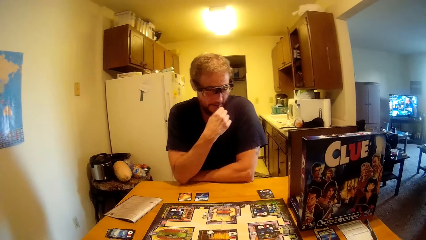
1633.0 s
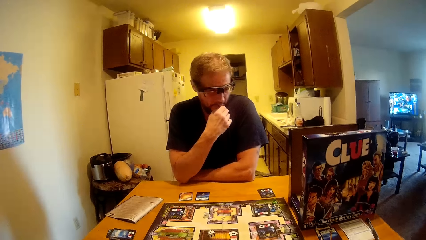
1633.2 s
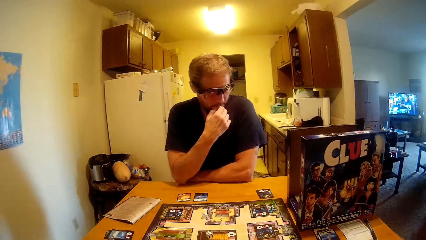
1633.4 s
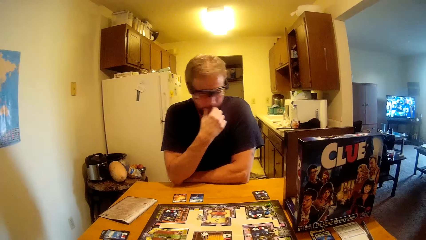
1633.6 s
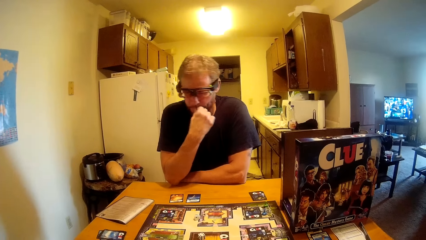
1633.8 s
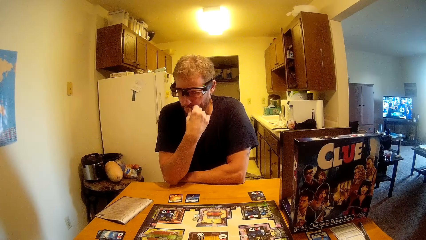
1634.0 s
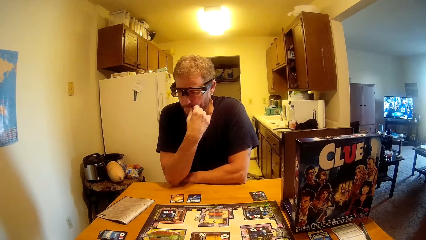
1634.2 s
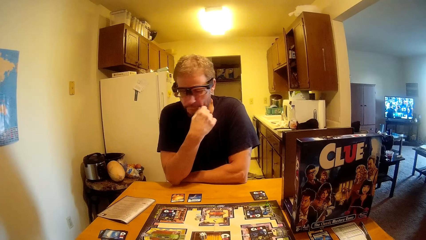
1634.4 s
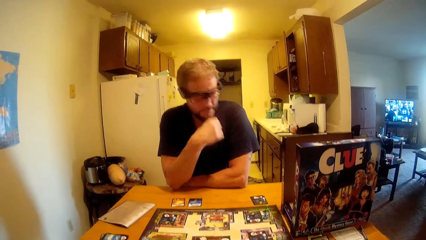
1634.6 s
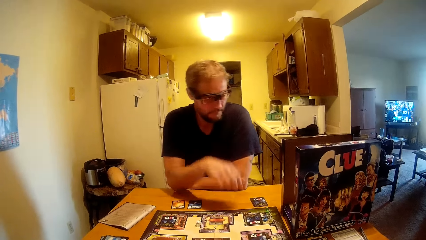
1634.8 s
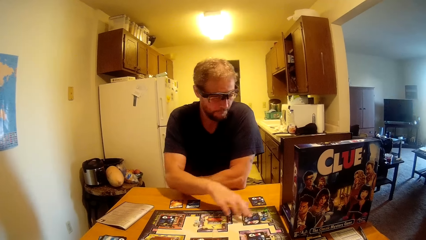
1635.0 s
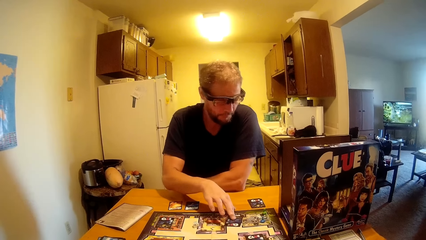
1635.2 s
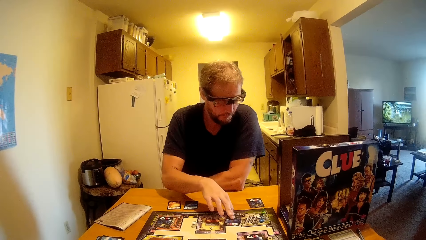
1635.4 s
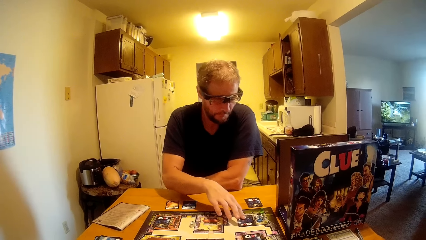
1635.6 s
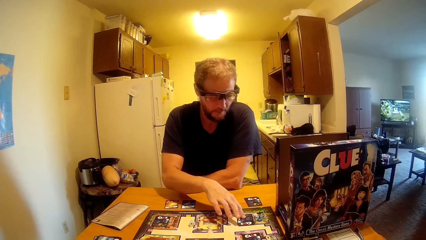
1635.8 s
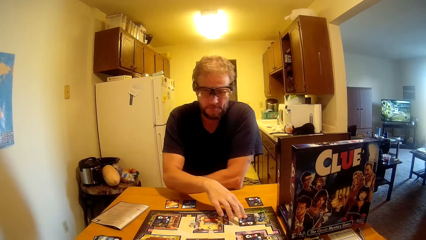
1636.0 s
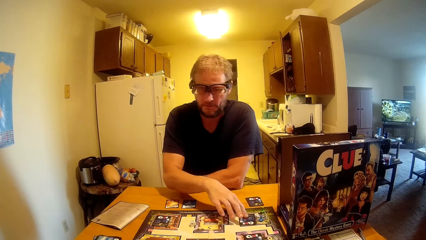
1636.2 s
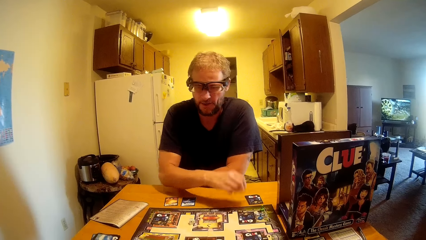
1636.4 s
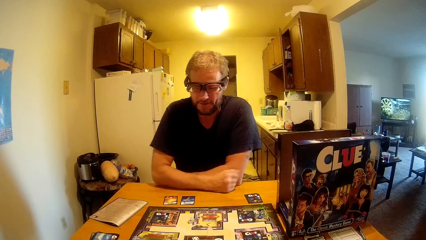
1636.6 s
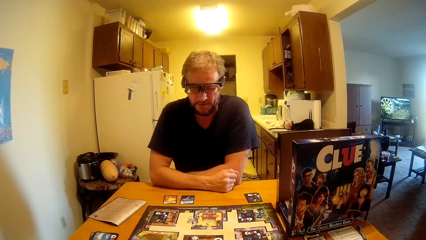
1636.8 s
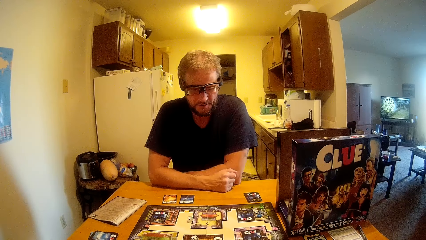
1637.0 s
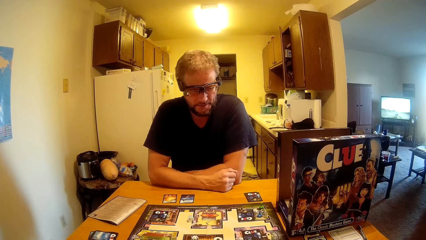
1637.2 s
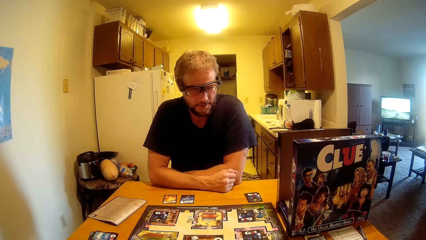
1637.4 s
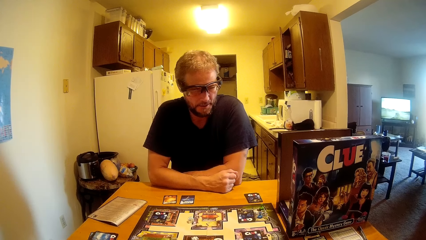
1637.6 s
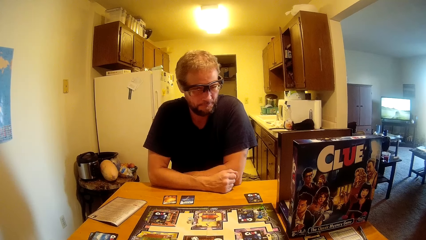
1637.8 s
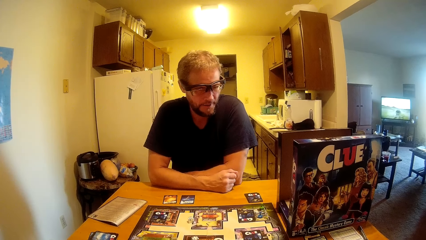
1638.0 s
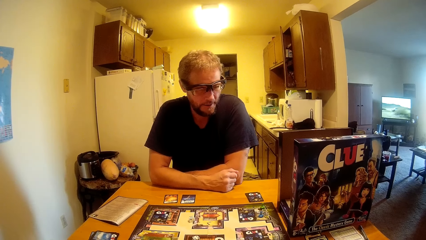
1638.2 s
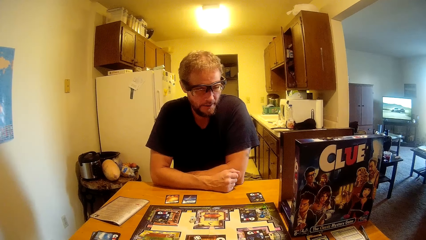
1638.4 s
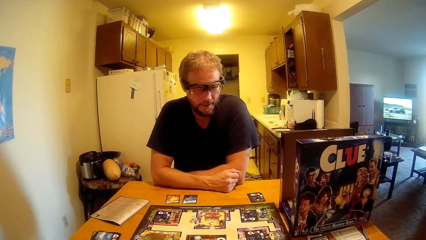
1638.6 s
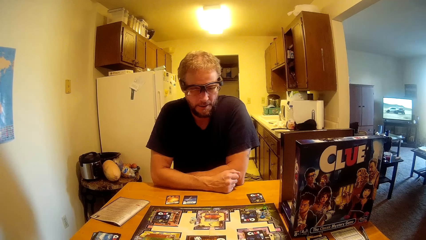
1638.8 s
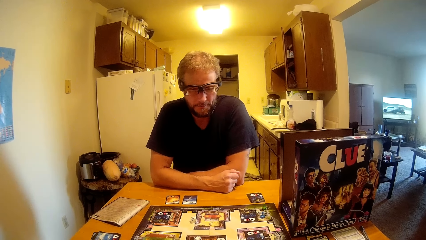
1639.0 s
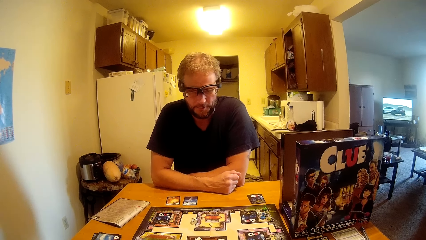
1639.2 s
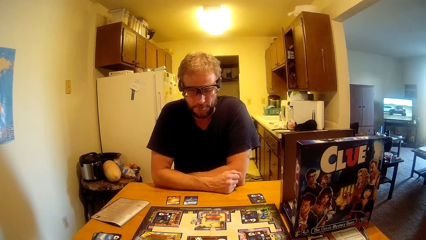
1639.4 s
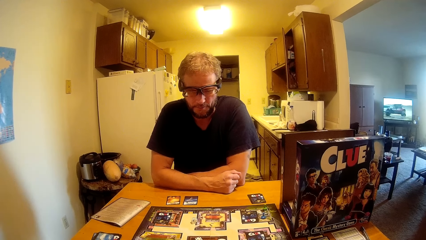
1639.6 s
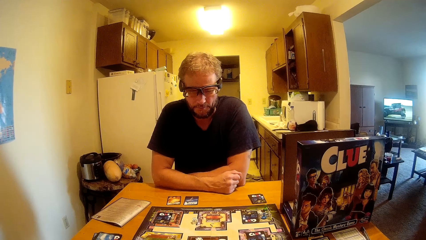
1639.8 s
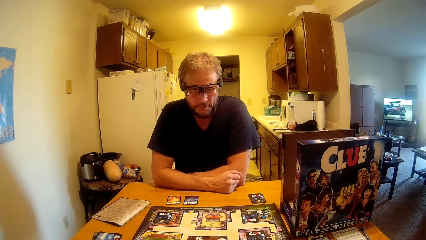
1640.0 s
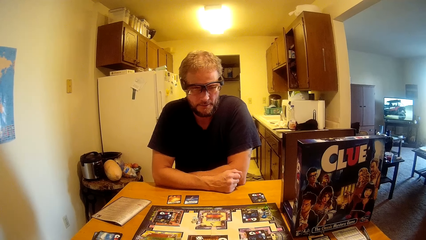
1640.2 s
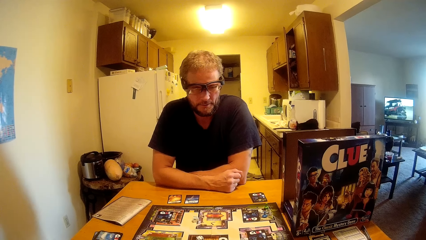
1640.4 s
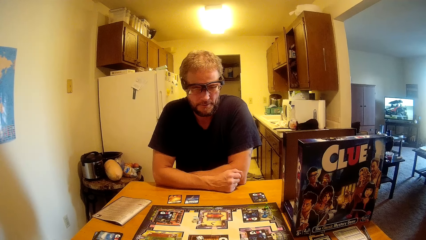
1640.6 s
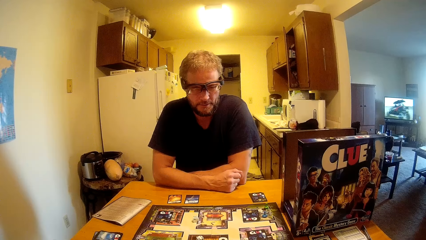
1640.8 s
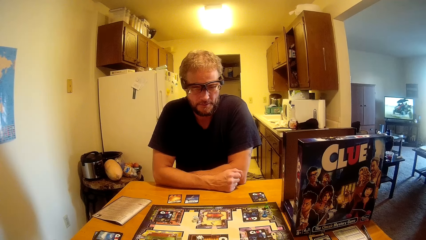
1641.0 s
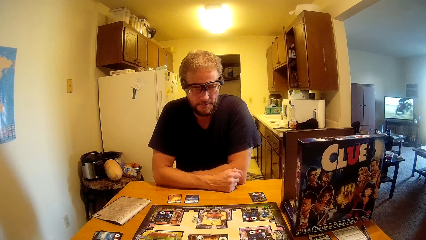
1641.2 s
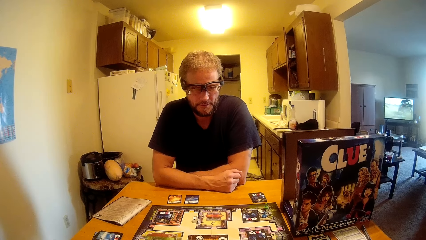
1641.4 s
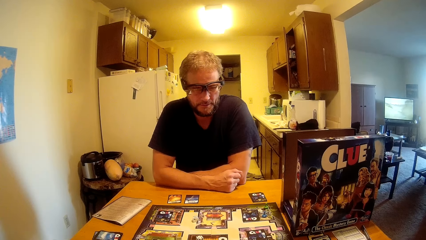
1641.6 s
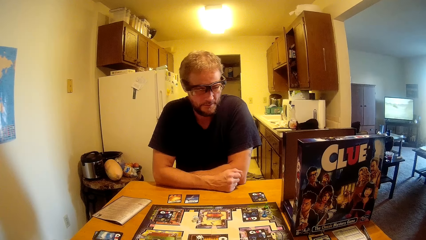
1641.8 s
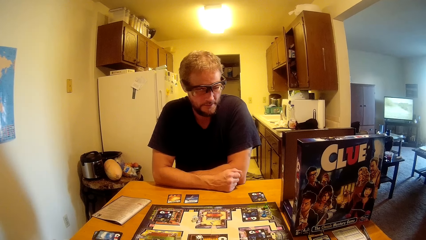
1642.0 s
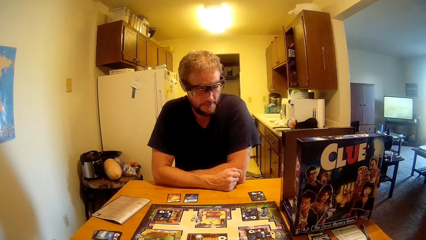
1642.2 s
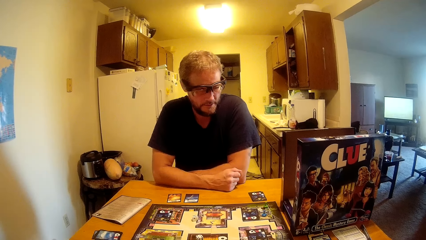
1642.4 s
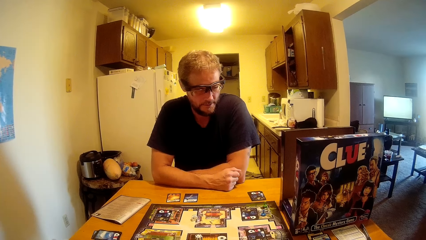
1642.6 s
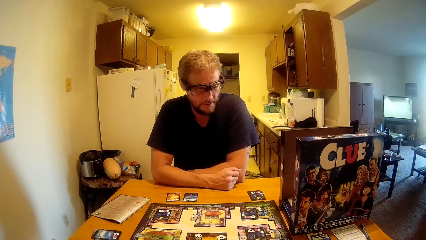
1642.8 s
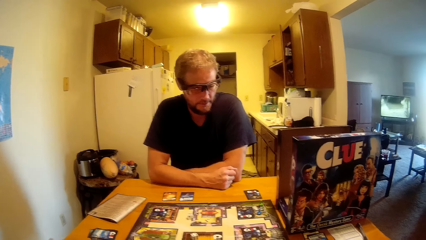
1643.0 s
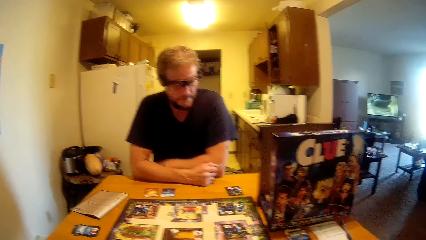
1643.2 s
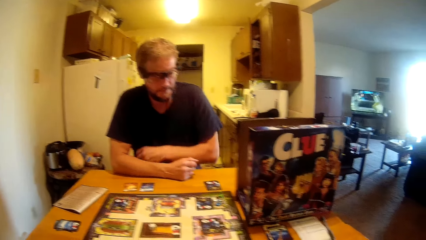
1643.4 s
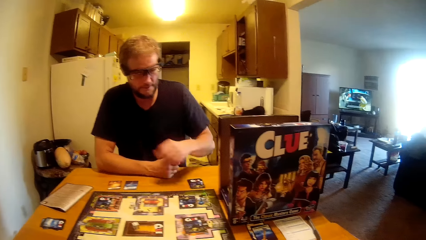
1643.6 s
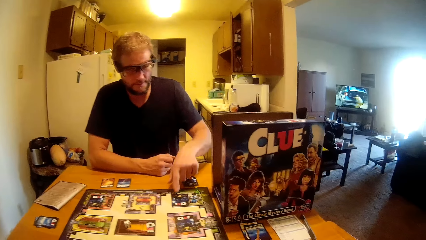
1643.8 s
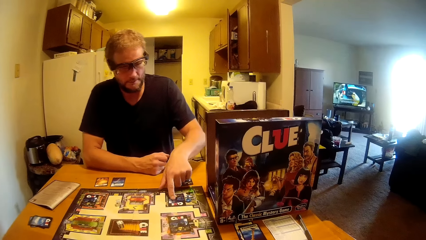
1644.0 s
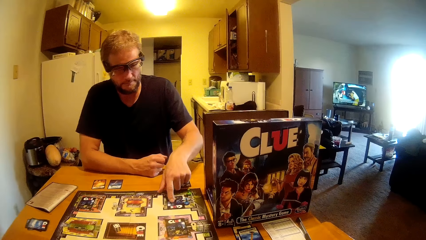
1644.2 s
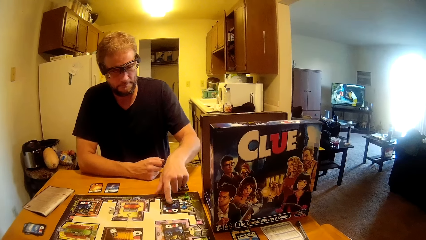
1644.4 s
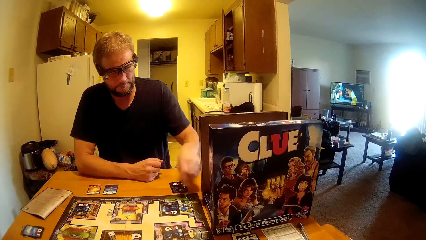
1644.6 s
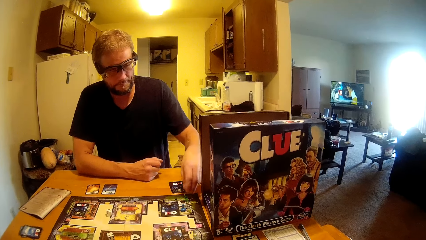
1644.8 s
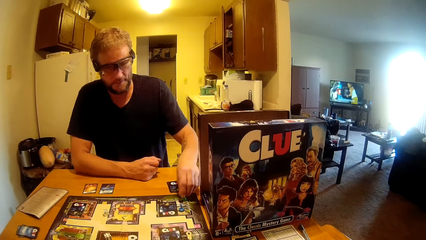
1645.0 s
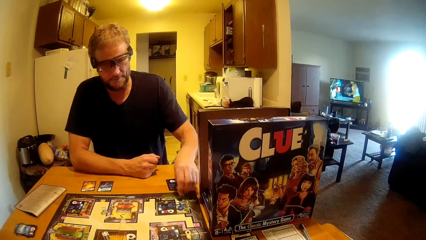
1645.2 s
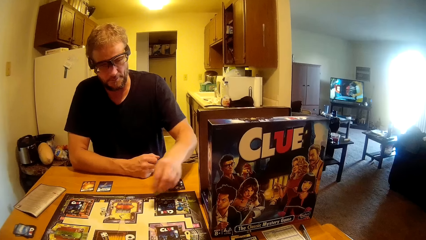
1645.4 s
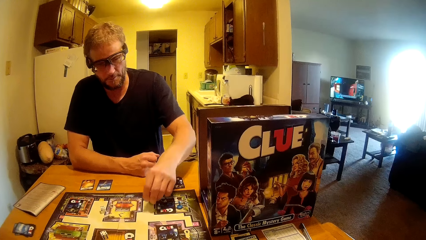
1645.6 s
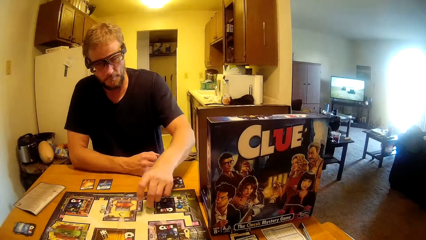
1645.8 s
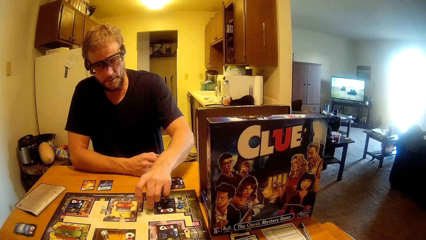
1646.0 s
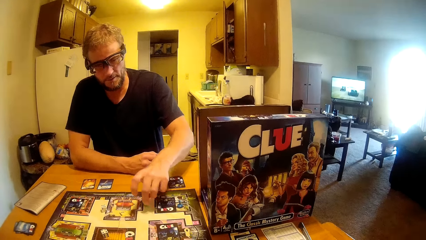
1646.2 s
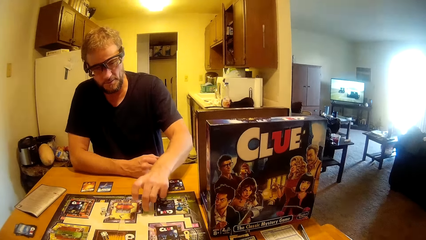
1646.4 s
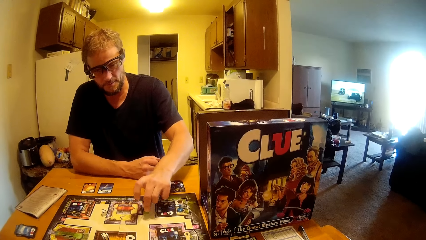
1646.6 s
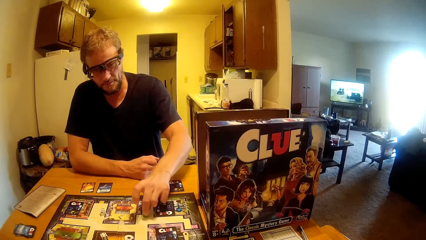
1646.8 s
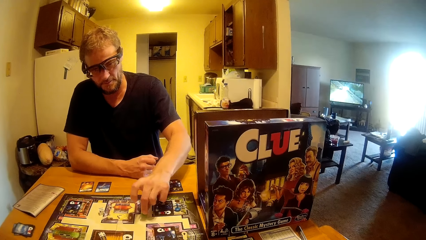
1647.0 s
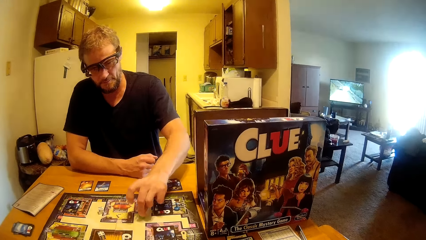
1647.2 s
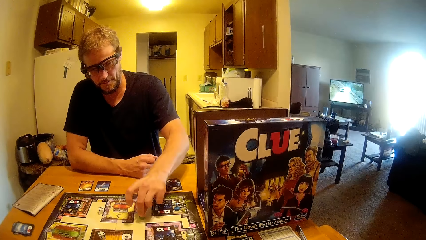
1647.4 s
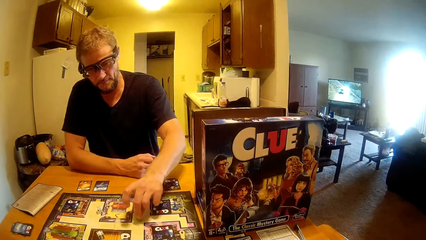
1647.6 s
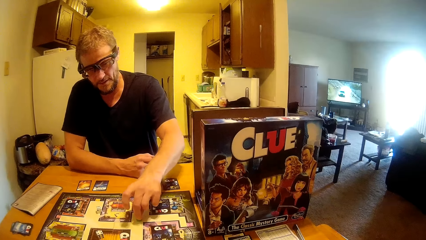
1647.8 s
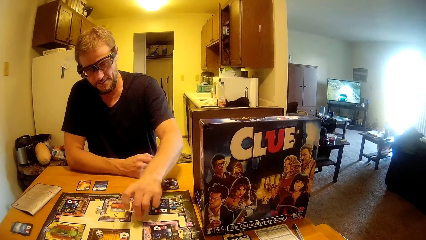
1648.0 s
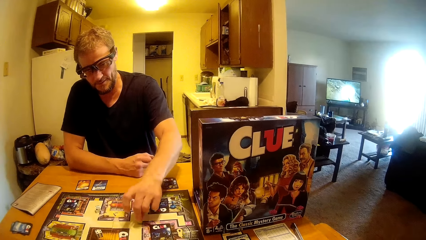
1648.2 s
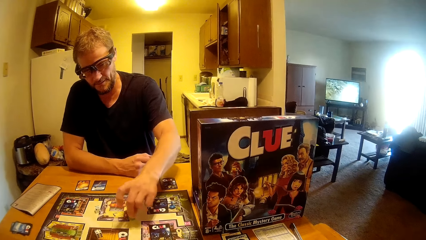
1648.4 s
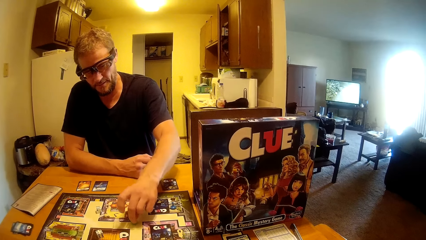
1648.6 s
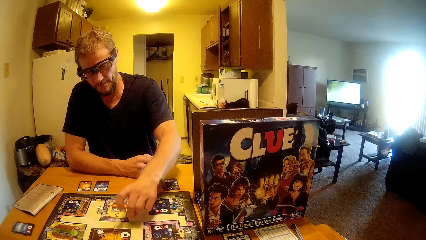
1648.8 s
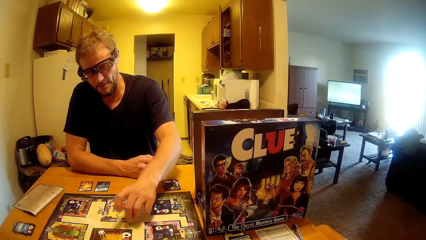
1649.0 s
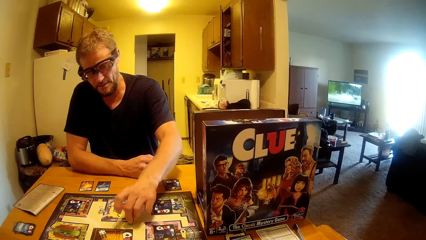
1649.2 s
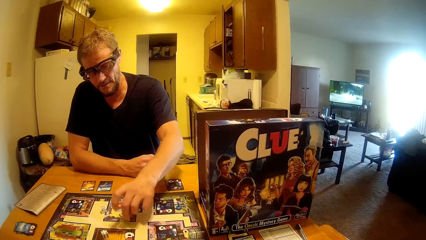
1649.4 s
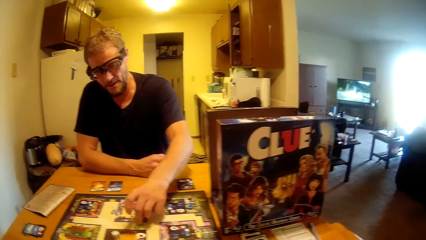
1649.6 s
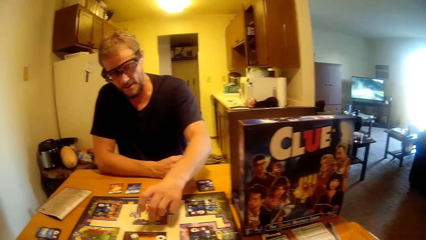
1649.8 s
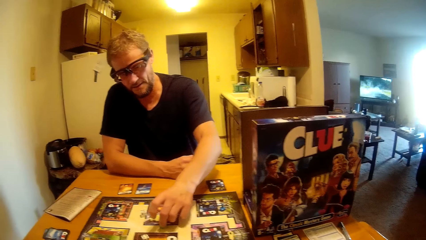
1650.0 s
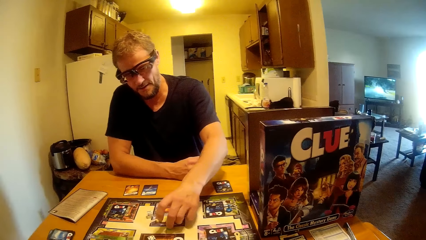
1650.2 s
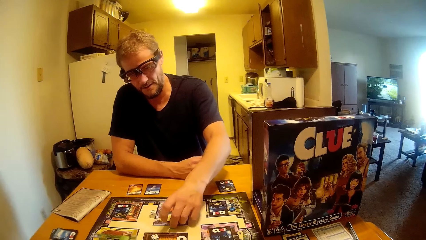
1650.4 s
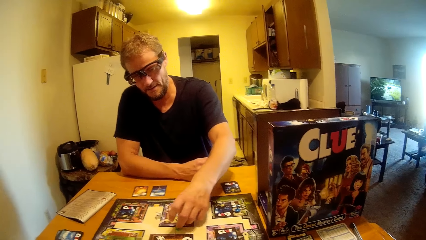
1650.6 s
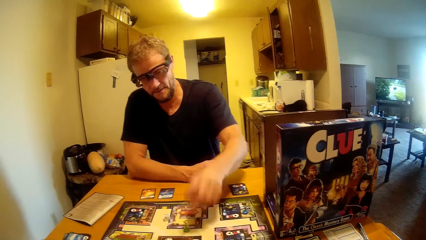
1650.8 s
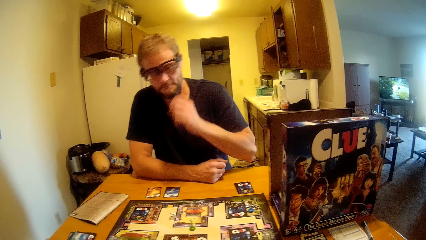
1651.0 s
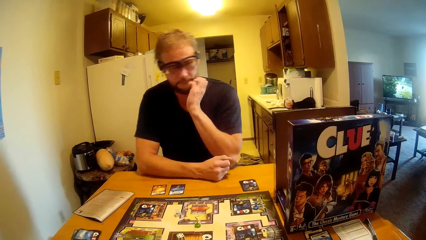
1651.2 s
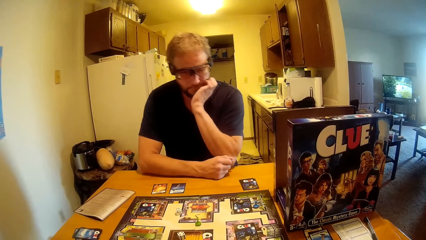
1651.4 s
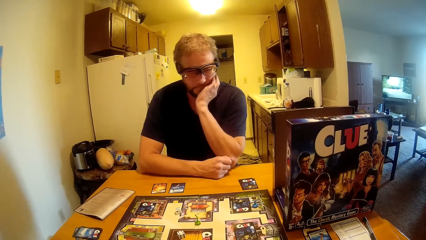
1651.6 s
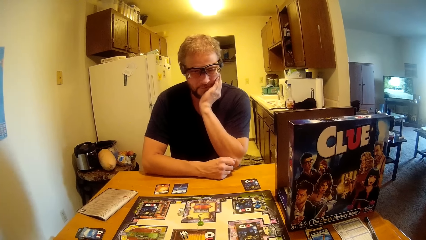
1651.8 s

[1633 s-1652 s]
A man touches the cards on the table. The man counts on the game. The man plays the Clue game.
